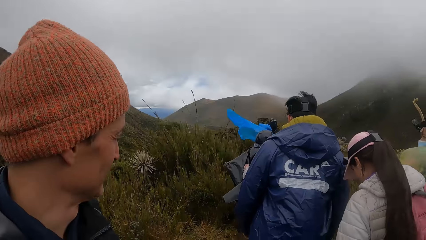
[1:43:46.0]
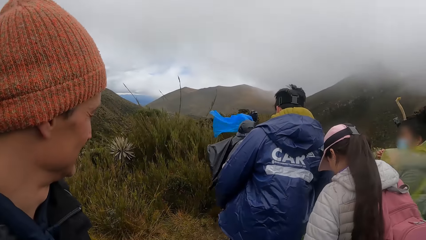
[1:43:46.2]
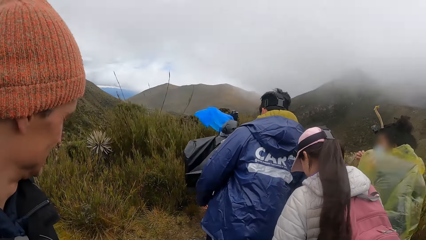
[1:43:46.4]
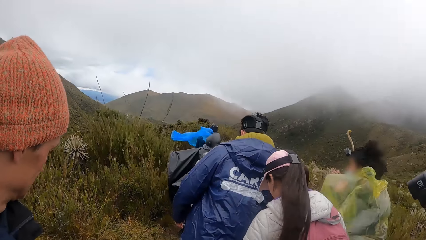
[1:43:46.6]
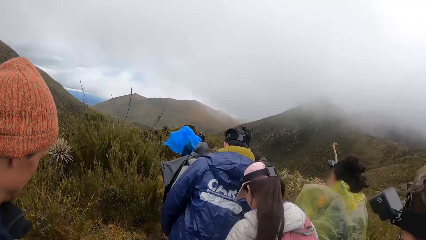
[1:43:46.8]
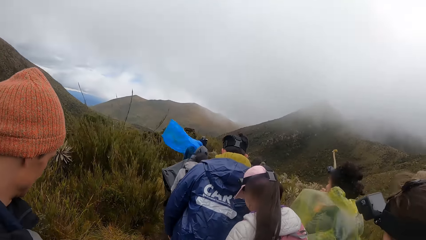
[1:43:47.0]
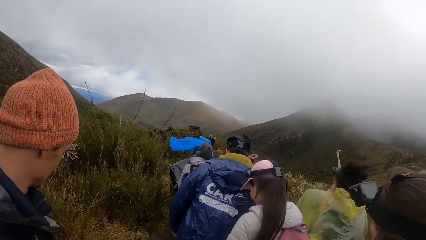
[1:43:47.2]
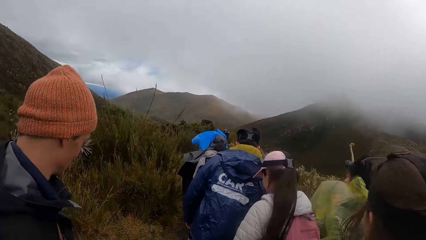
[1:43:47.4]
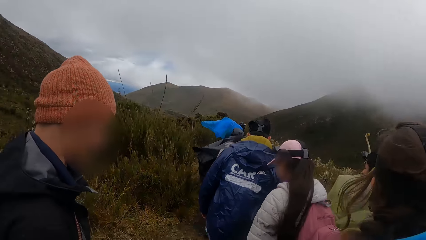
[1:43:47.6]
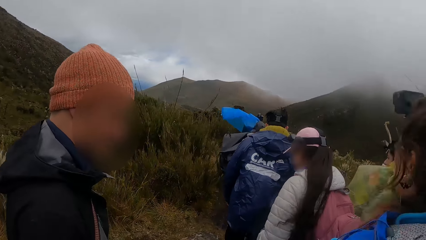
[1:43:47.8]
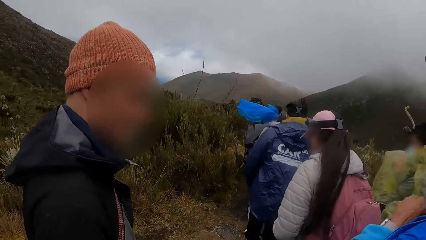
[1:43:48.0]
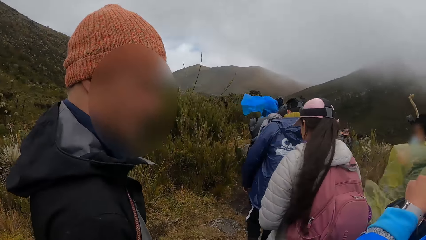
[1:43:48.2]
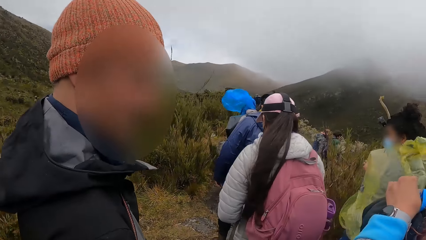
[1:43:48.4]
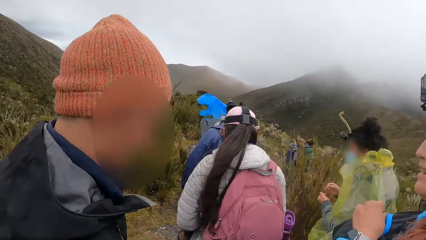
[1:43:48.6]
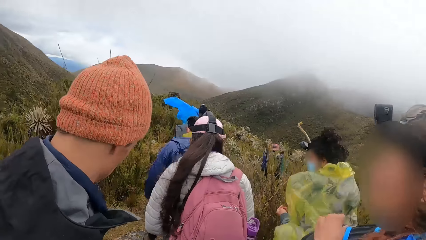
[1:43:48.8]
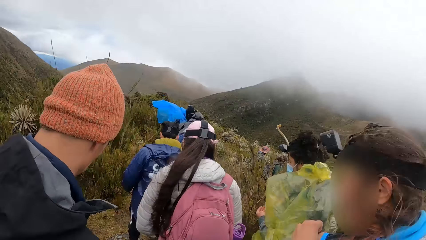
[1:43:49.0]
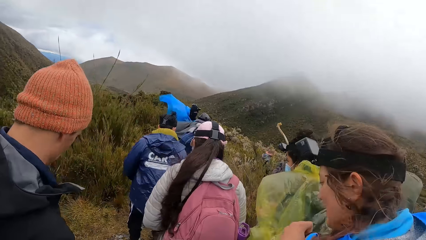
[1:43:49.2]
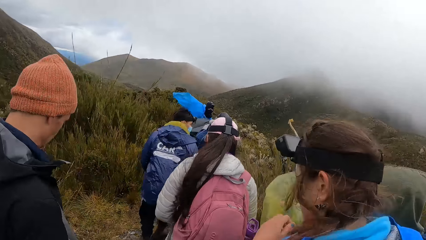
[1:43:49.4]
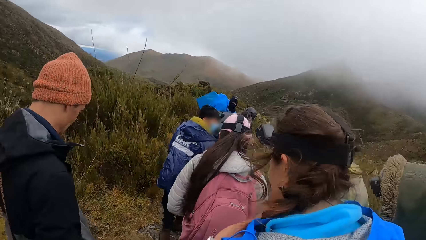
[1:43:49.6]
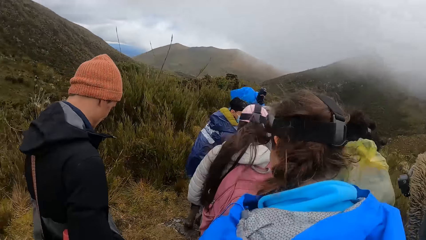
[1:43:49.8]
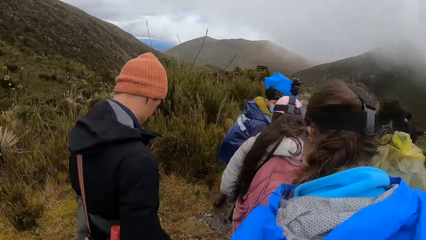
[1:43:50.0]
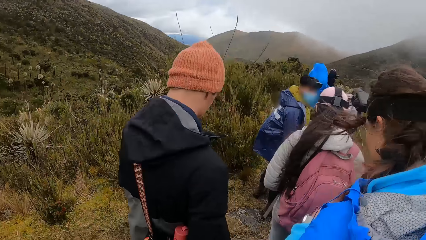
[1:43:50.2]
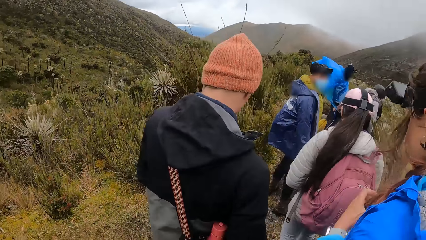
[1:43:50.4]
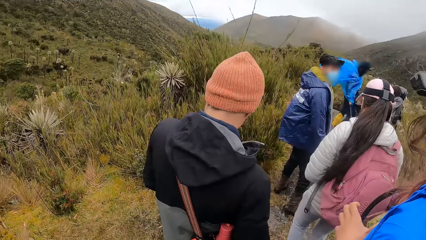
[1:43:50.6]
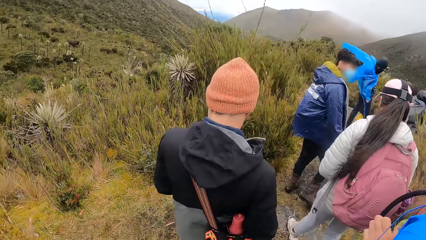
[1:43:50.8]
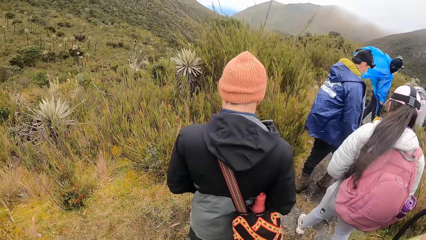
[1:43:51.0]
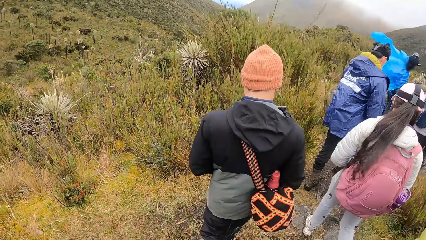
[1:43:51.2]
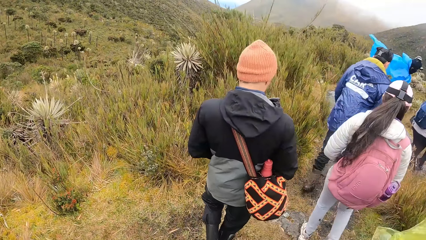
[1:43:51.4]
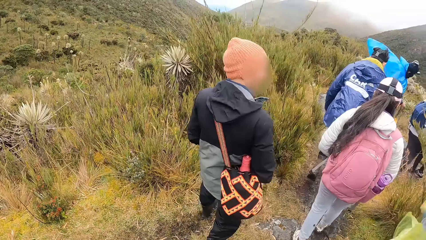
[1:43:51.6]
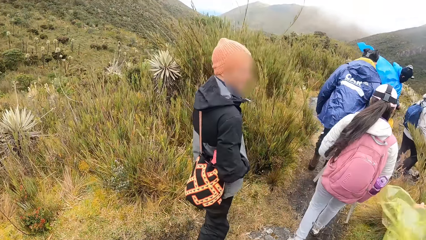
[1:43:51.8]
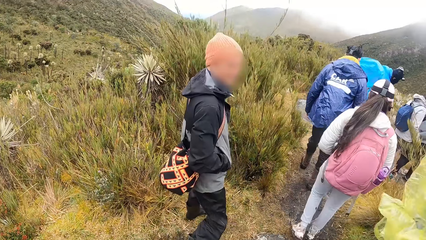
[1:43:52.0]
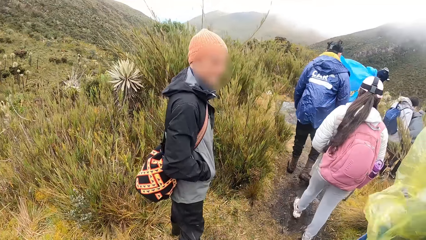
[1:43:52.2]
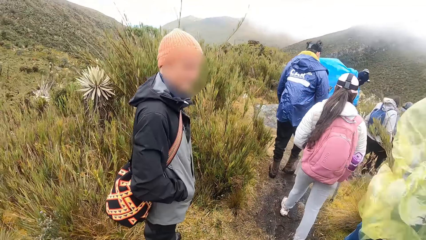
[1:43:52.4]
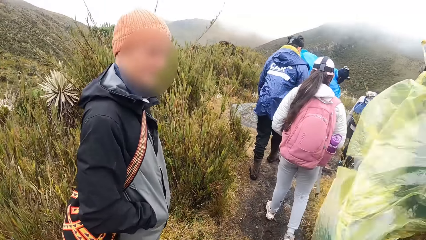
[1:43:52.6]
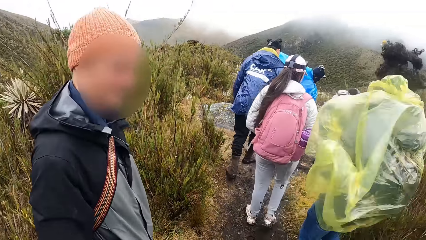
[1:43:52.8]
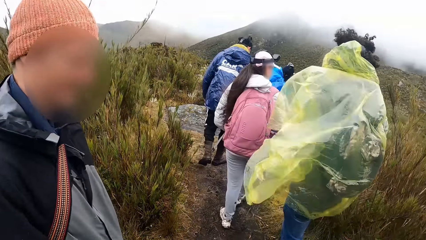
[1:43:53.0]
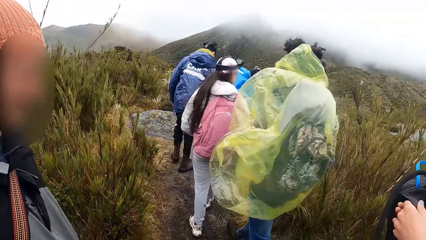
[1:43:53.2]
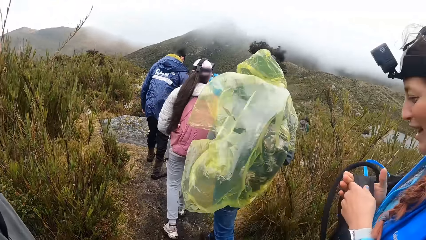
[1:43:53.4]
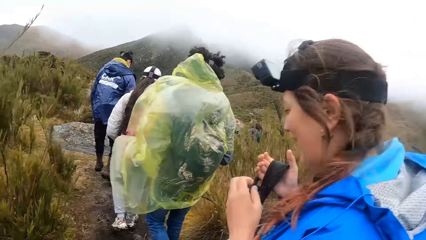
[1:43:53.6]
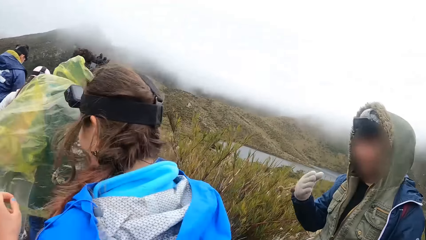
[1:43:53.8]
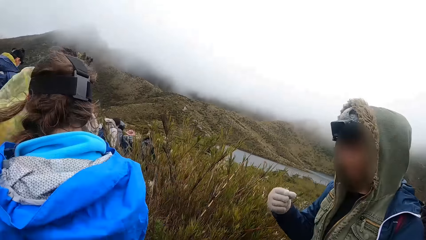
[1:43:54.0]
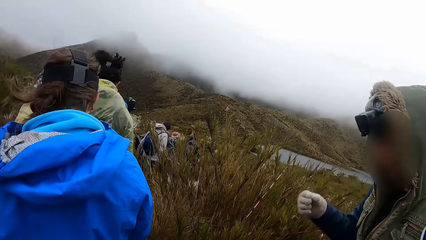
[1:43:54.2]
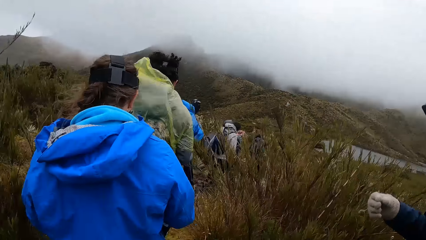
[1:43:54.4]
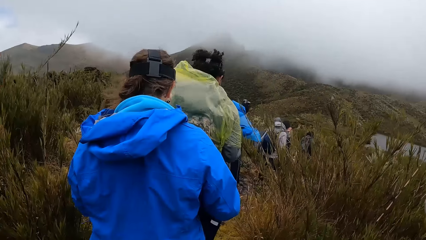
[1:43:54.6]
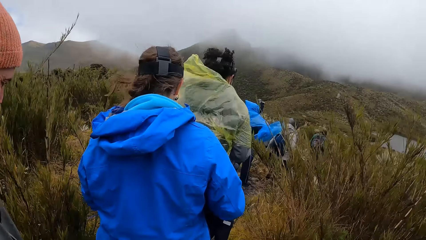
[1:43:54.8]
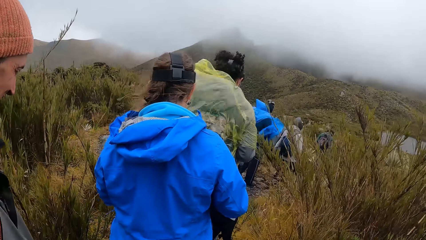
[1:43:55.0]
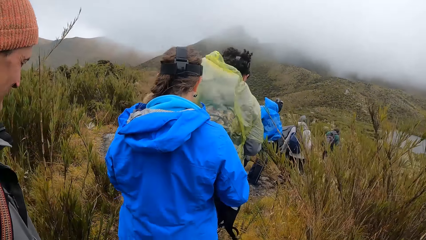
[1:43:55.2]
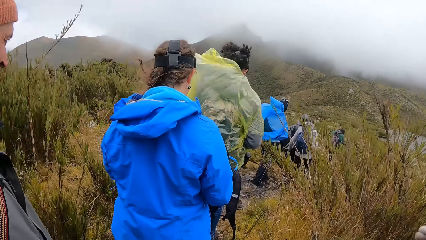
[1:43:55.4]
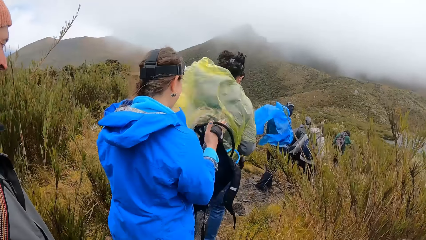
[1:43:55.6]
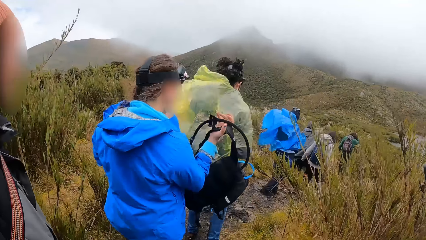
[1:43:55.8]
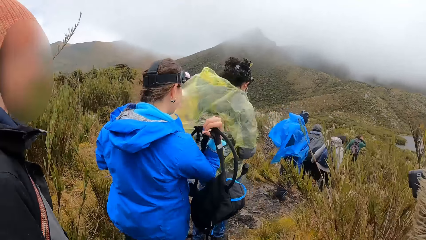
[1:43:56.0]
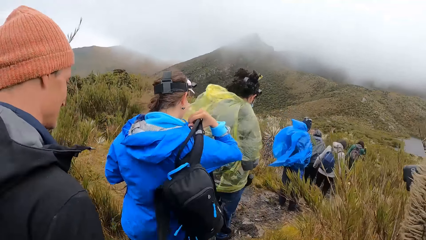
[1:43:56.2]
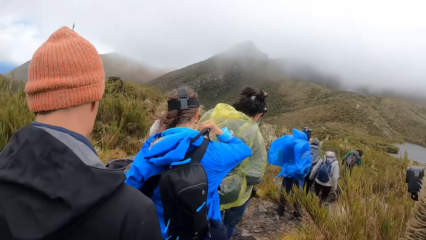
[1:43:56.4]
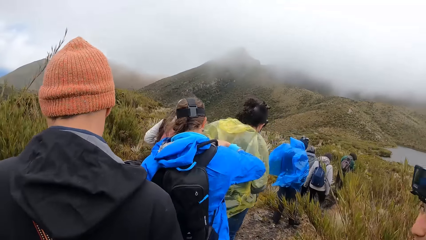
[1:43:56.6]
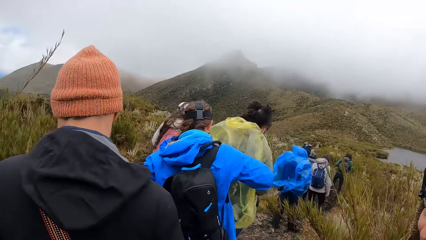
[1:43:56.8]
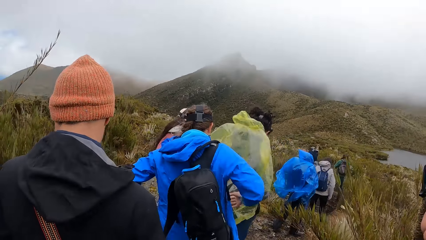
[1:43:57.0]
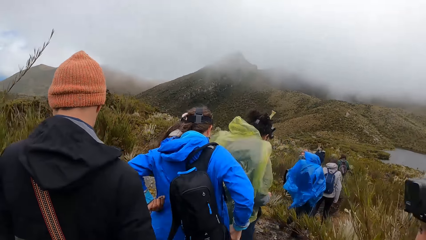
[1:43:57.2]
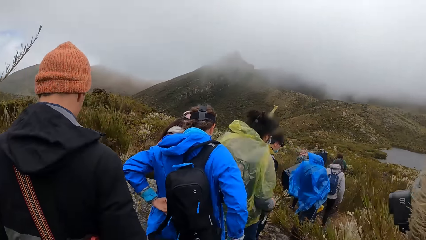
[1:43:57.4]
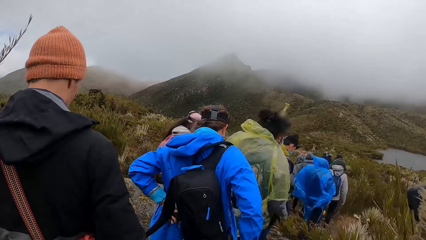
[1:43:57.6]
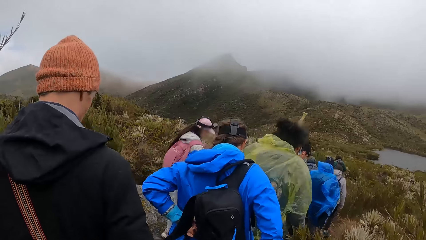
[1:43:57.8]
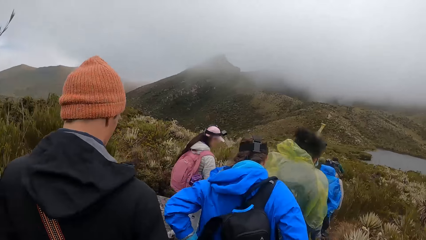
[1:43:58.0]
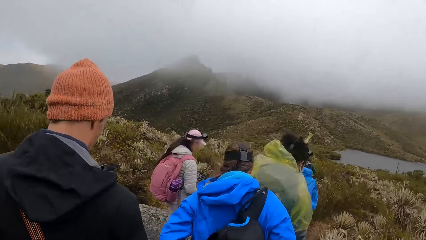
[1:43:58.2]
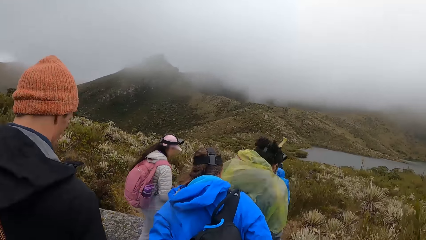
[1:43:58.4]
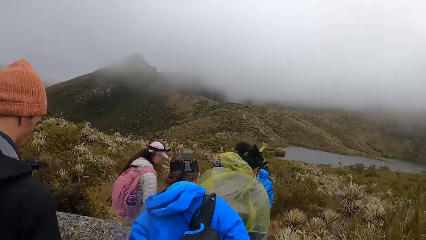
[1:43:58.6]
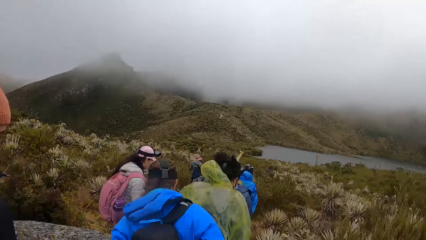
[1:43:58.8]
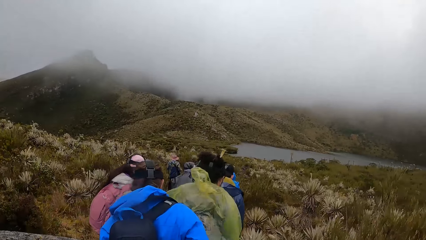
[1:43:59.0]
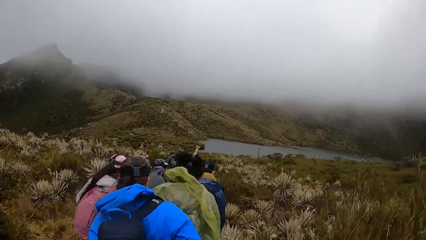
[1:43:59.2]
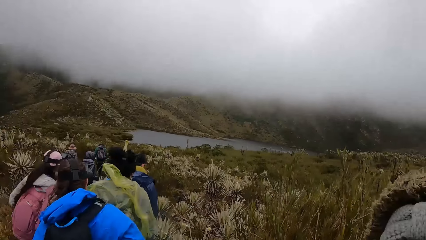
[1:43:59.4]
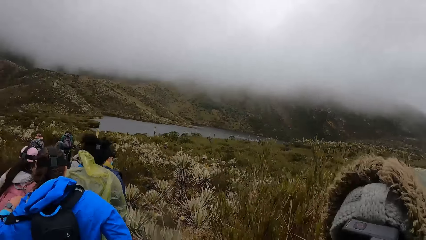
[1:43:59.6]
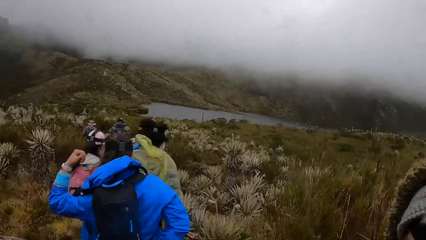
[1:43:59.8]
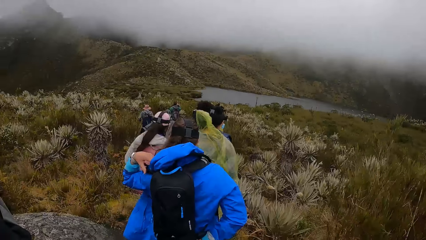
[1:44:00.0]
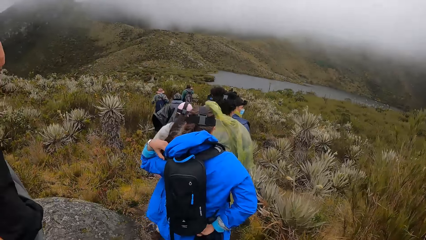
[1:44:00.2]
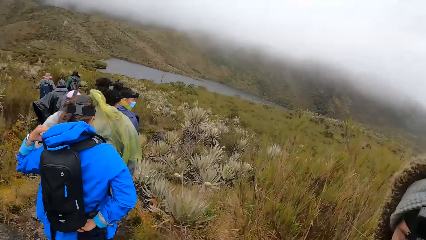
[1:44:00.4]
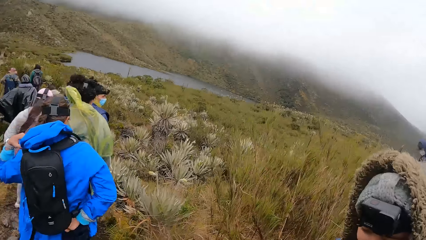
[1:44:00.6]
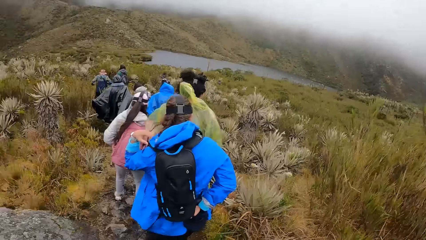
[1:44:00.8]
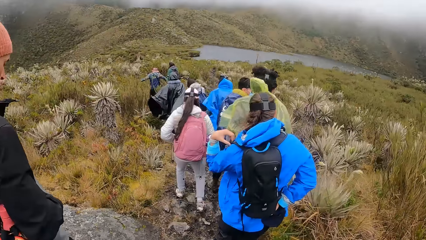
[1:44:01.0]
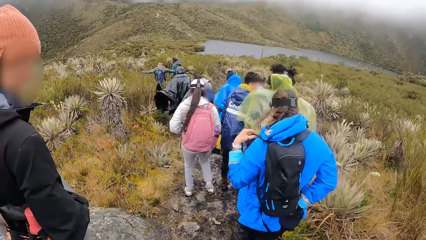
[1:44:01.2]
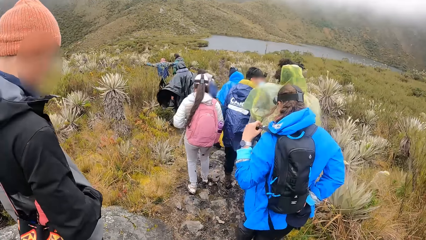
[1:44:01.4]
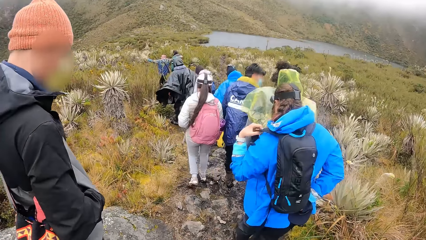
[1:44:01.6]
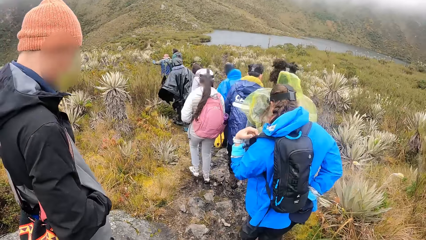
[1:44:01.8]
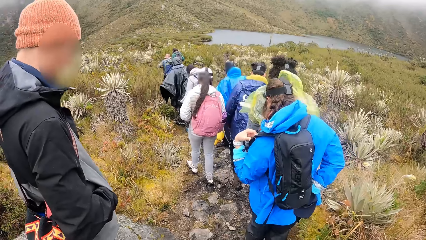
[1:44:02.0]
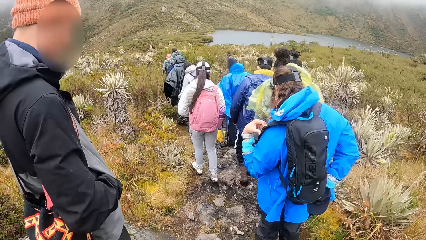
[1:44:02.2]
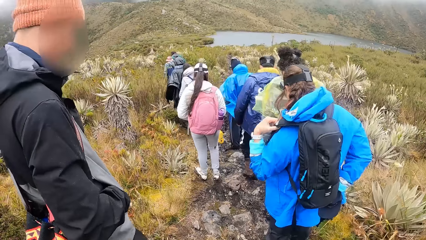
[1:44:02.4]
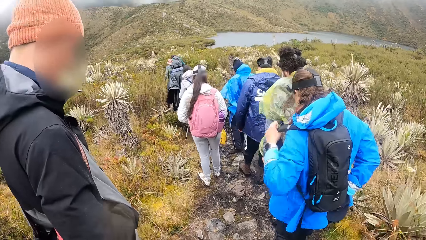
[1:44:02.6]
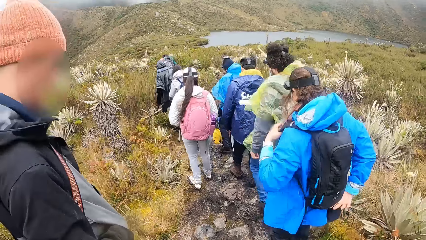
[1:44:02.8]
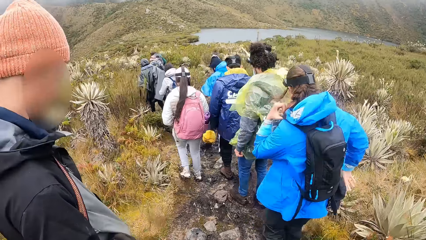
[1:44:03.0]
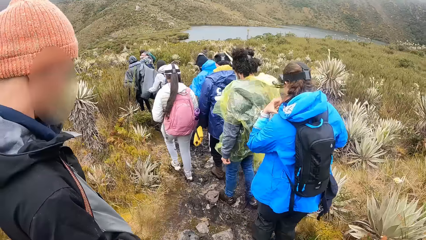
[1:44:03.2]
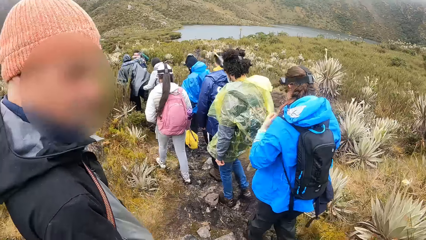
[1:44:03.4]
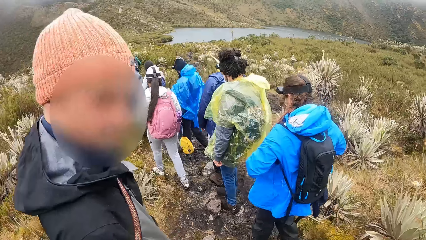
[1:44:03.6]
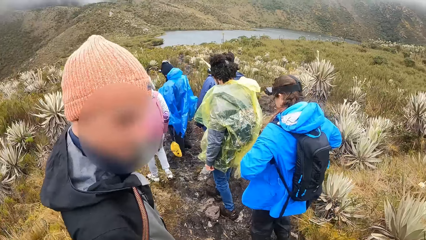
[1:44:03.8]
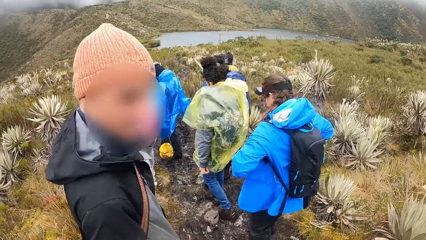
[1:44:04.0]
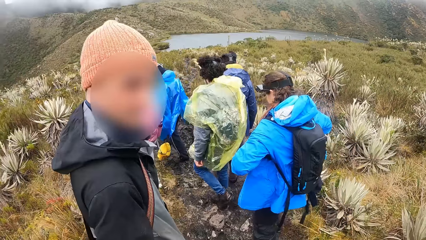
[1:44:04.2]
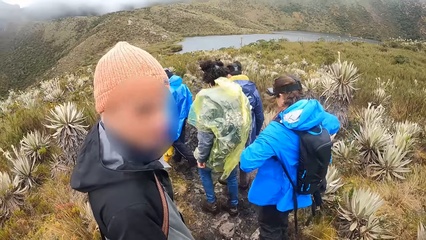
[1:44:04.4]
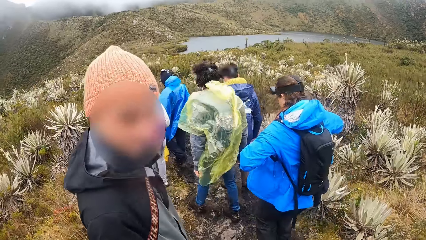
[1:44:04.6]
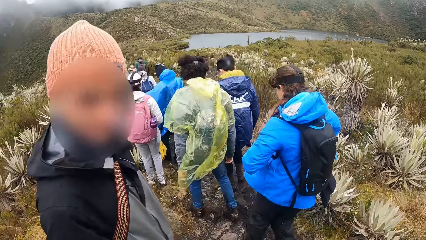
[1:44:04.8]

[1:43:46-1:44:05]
The camera wearer walks on a path with the group of people. A woman wears a black bag on her back with her right hand.
